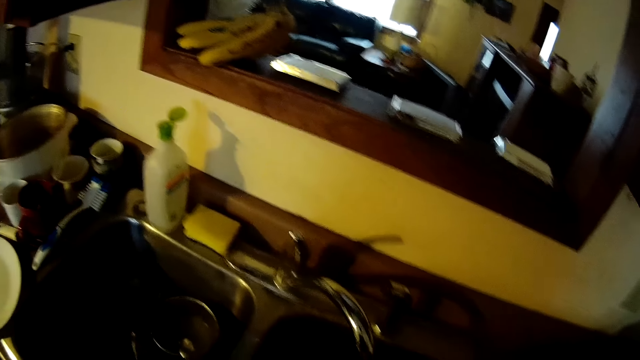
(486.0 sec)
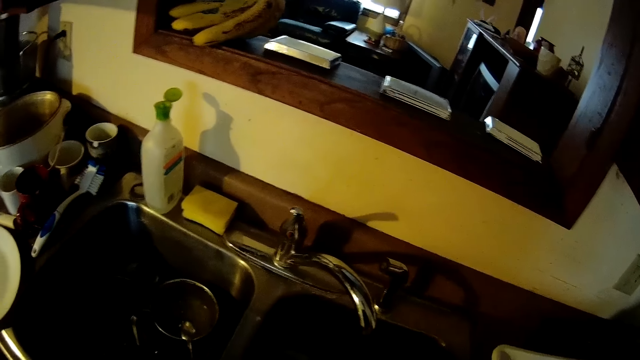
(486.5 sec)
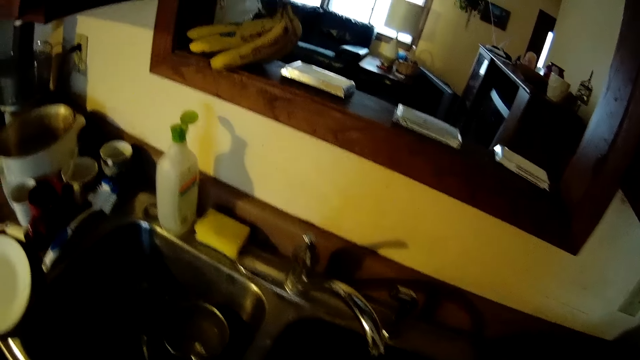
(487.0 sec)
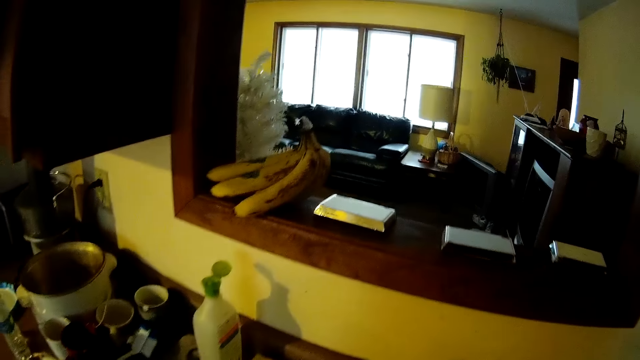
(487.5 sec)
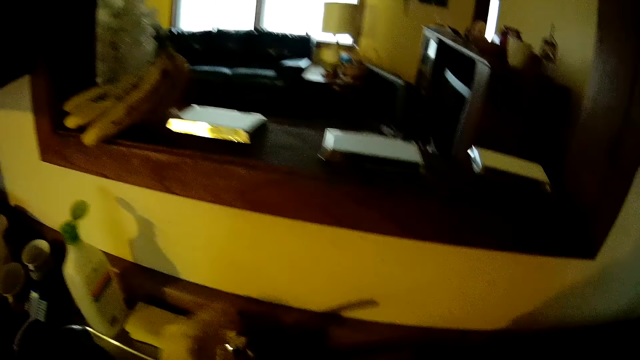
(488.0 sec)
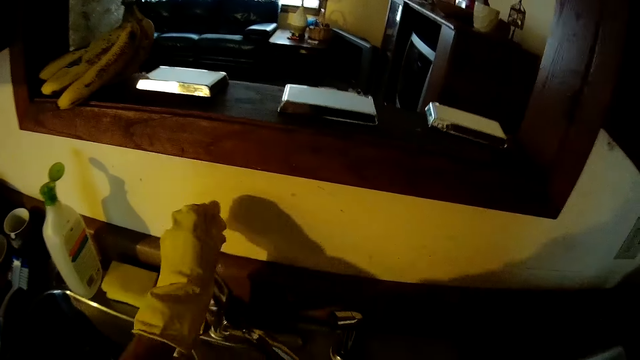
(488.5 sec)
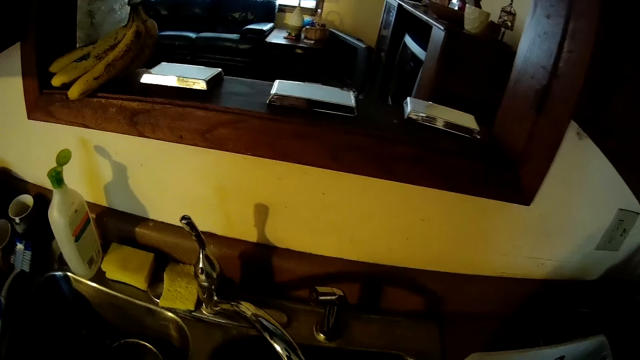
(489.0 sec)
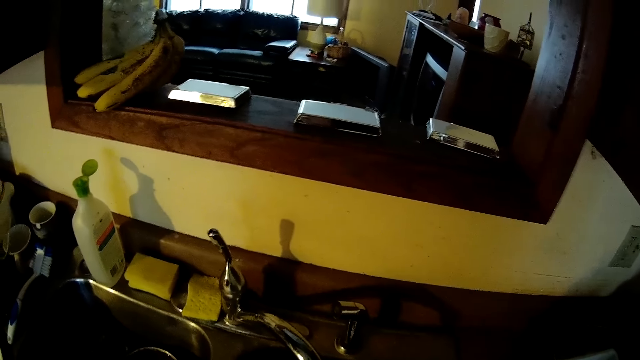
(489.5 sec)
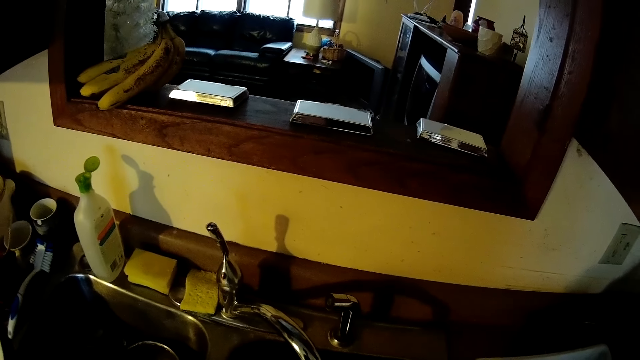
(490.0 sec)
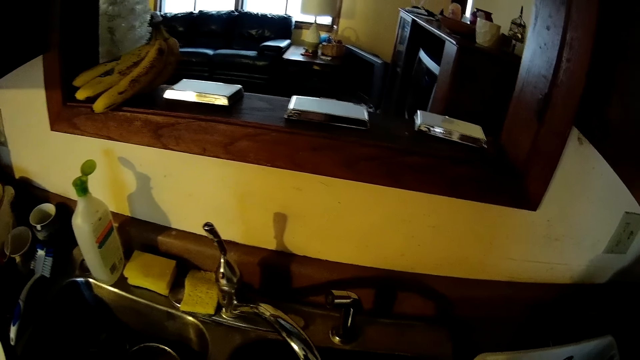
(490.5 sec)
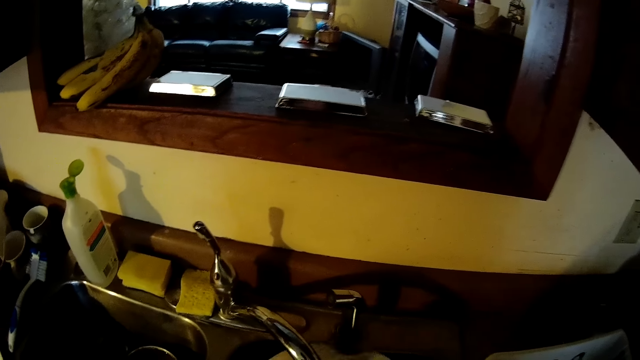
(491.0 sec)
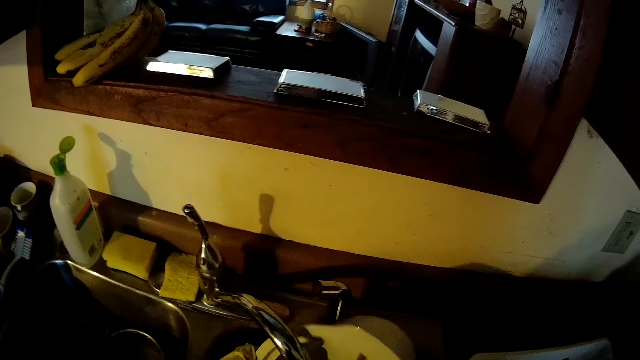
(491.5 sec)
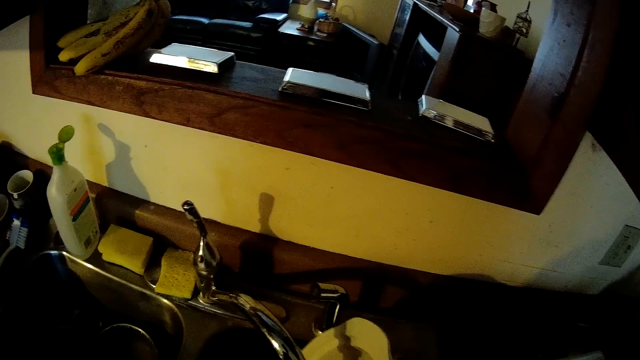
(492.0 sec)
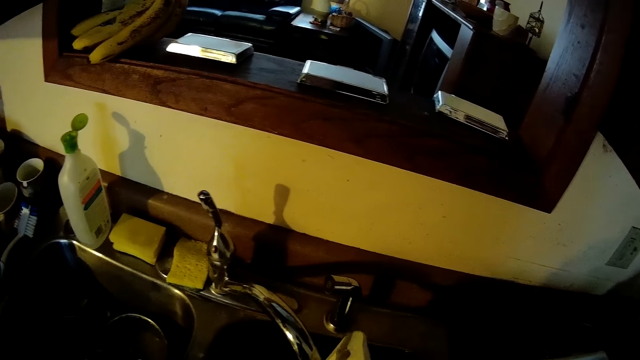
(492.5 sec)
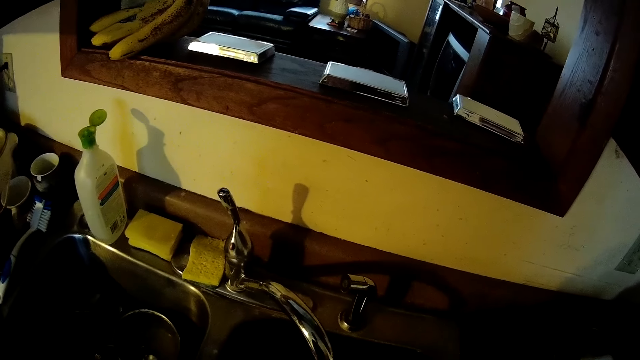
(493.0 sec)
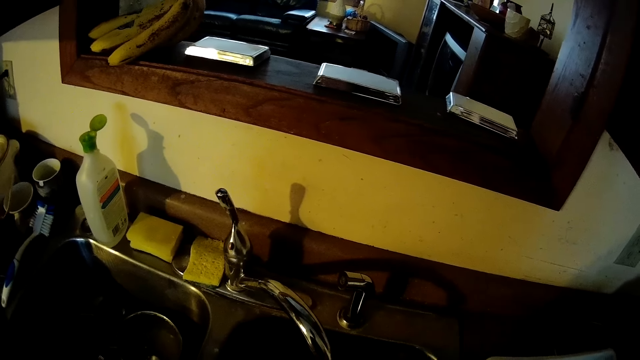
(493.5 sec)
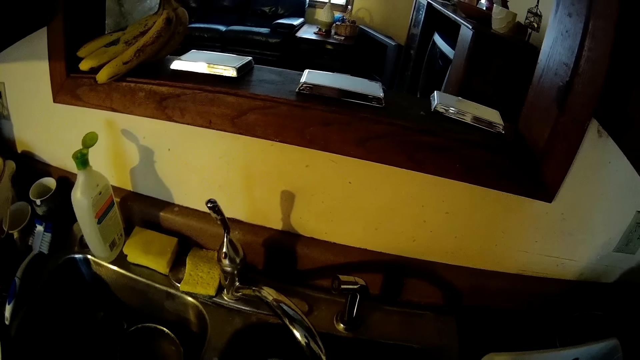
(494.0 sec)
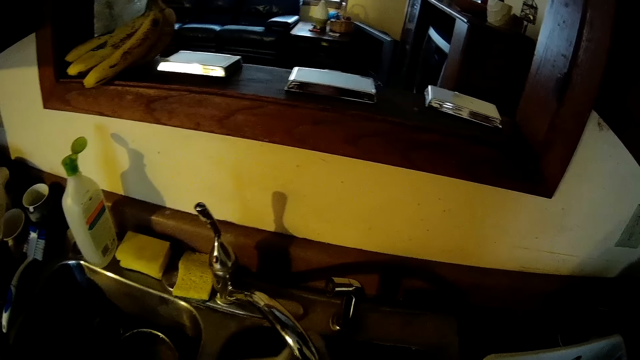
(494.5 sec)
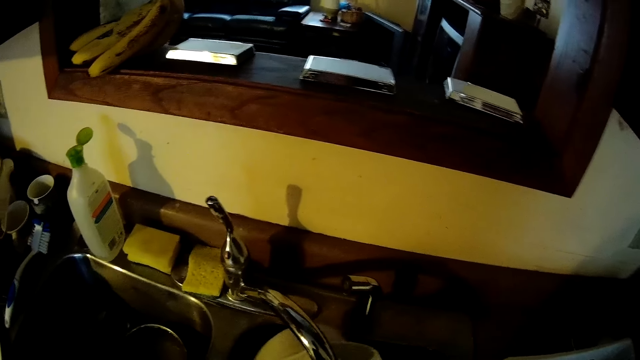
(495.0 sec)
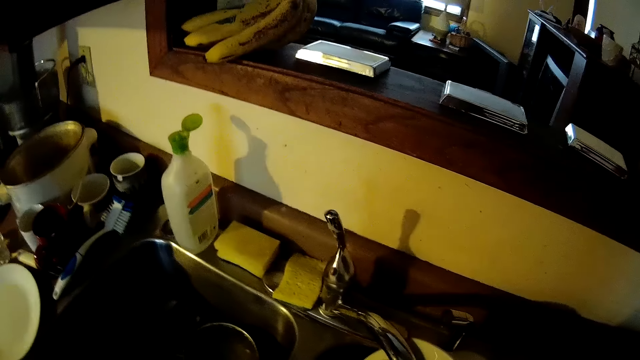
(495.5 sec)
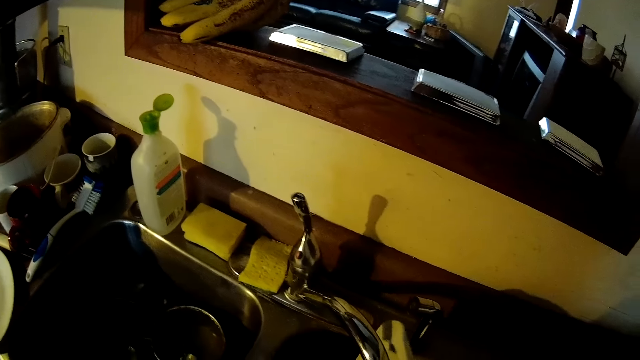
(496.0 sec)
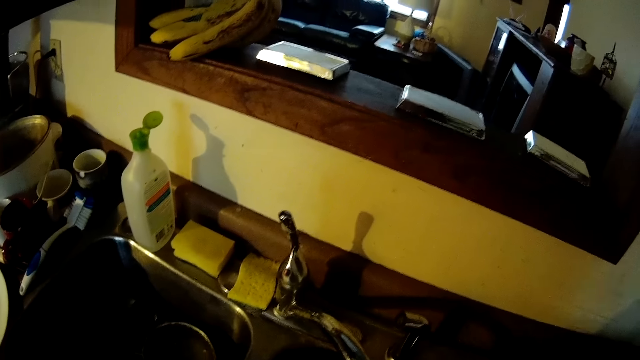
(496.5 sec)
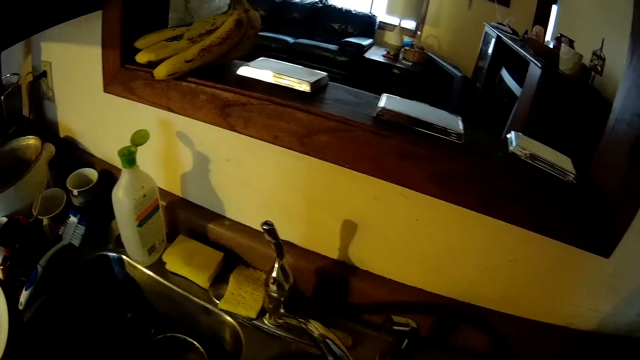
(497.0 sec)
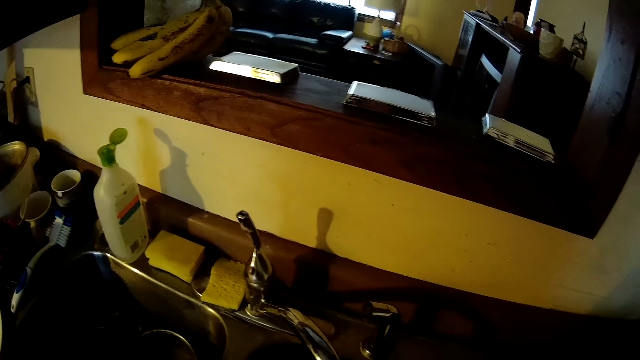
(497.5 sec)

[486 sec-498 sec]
The camera wearer drops the sponge on the sink. He opens the tap with his left hand. He rinses the dish in the sink. He washes in the sink.

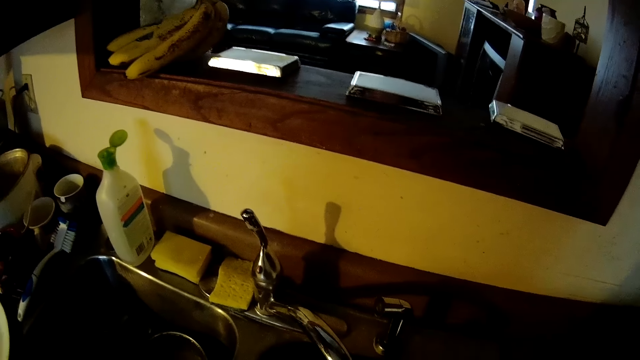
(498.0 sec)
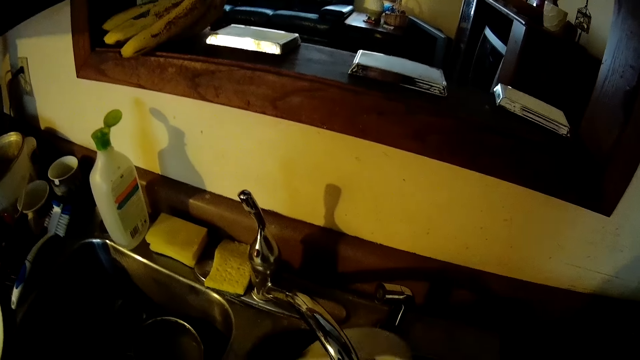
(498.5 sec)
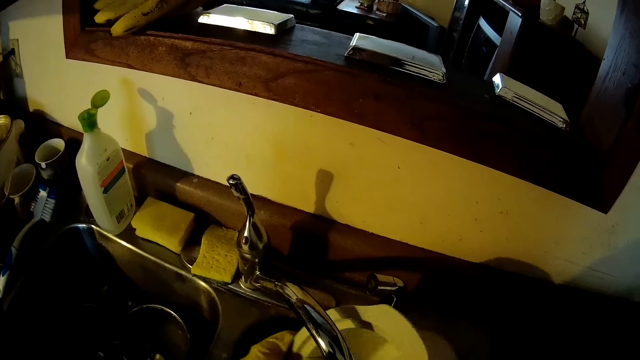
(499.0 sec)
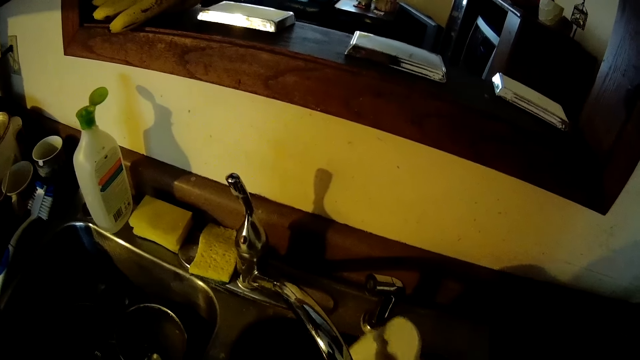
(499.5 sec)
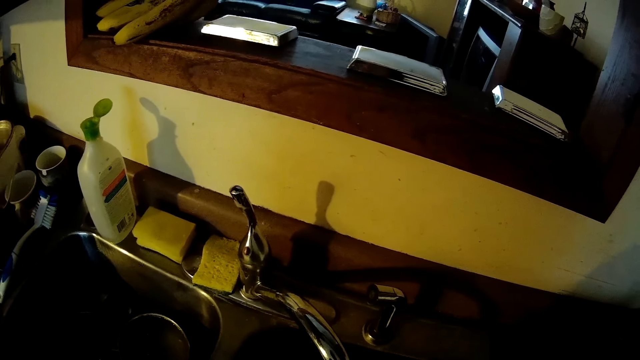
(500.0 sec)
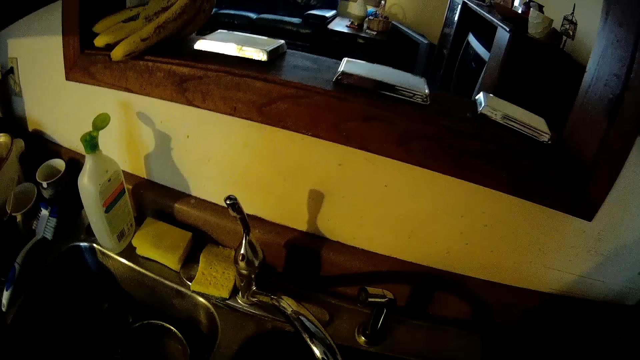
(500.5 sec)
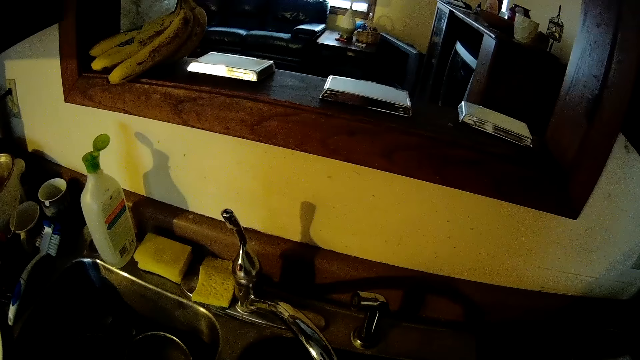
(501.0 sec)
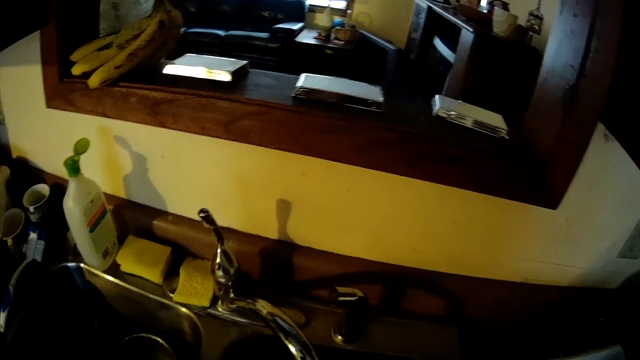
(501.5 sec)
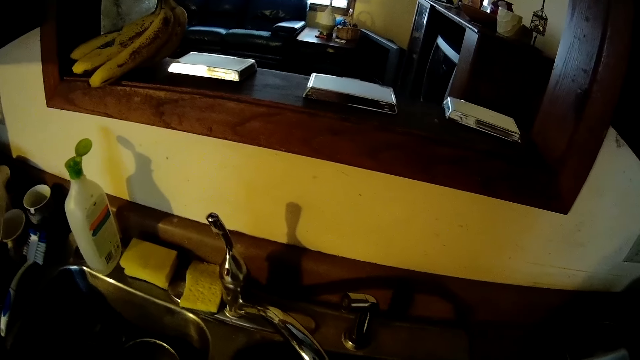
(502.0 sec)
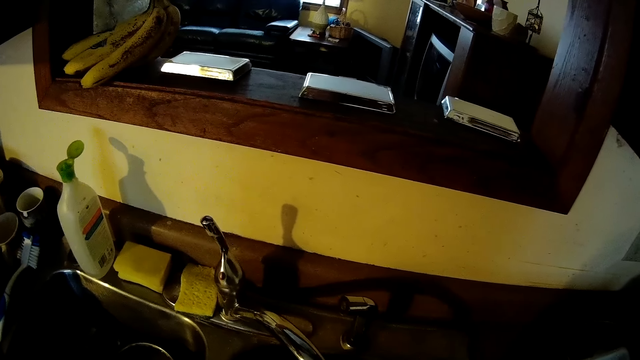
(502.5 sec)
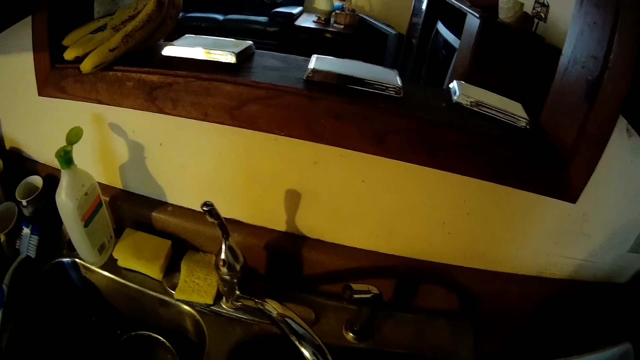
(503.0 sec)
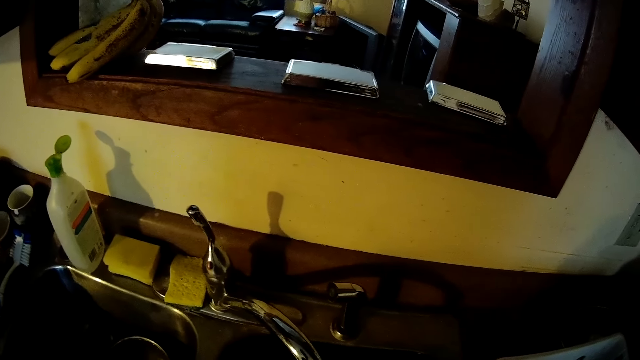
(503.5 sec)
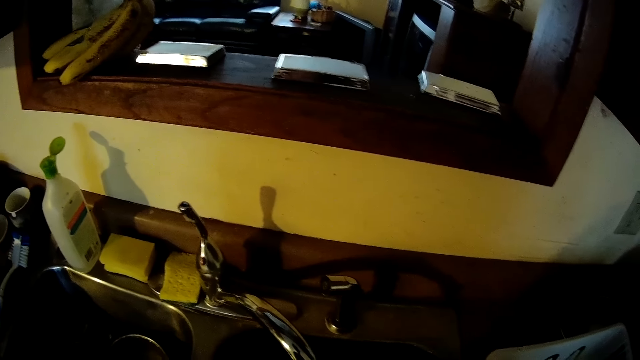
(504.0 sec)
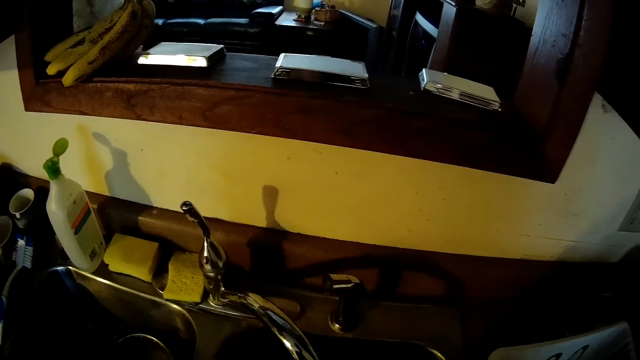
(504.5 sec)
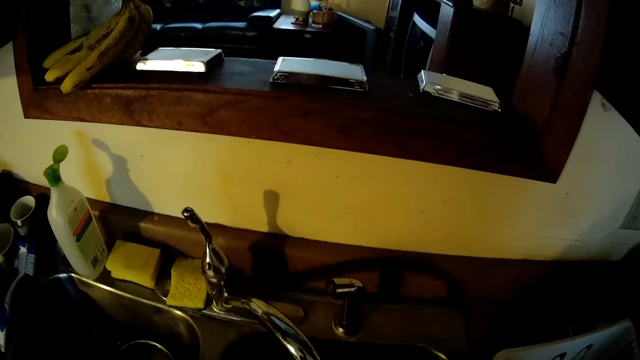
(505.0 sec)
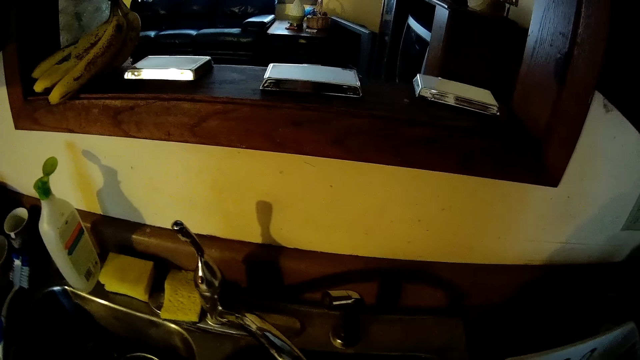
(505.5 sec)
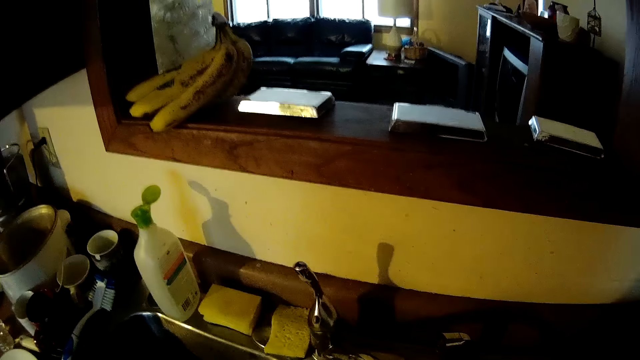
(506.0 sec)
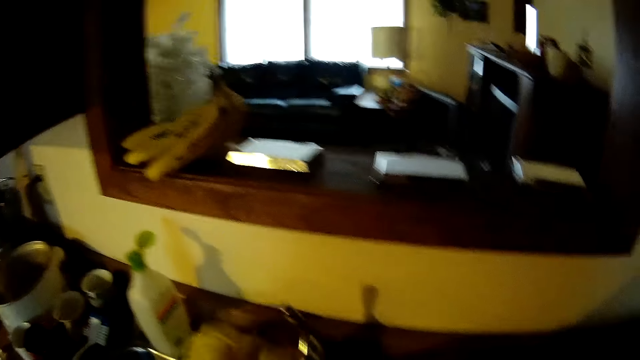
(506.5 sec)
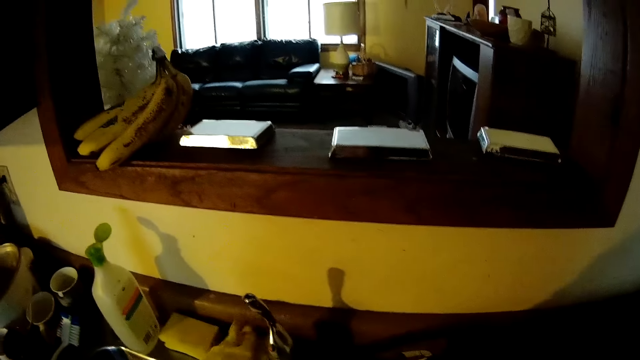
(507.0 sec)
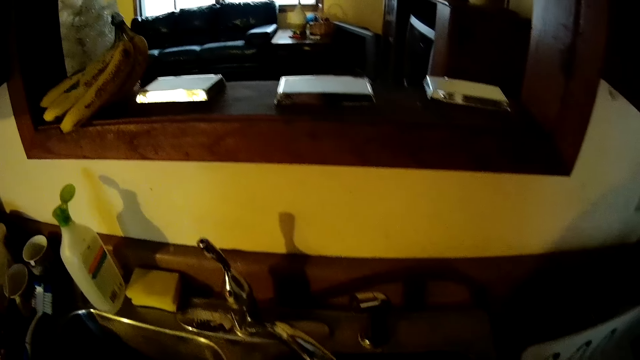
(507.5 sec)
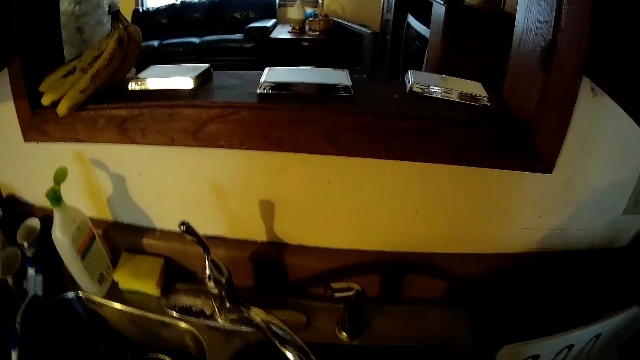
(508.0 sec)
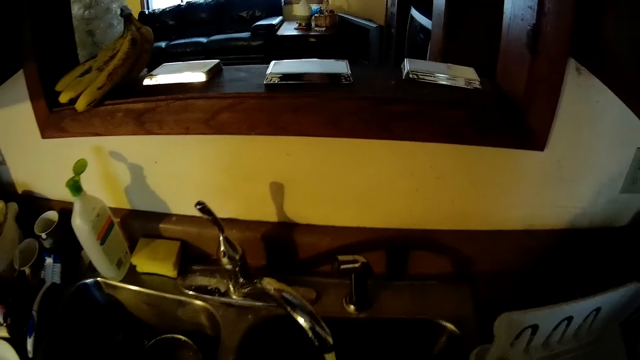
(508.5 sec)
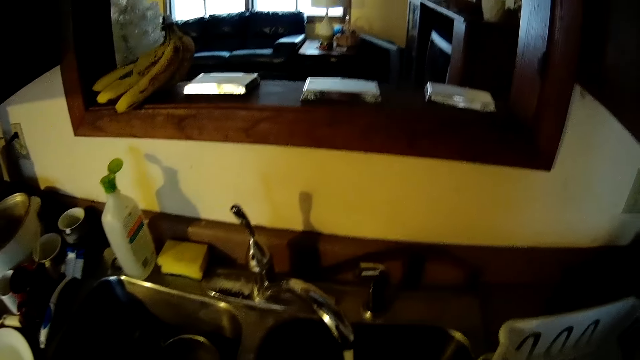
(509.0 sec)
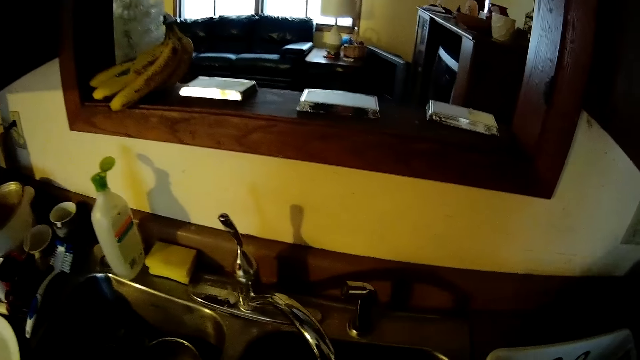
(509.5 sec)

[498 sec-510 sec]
The camera wearer rinses the bowl. He picks the sponge from the sink near the tap with his left hand. He washes the dish in the sink with the sponge.
